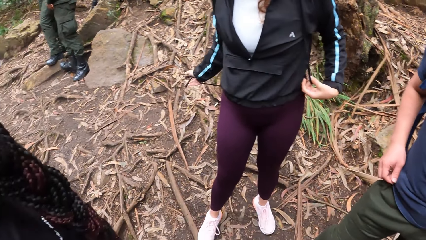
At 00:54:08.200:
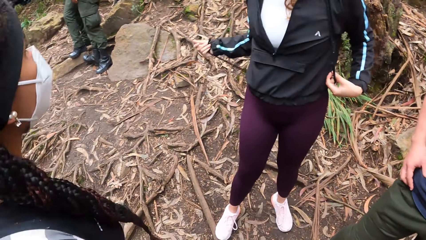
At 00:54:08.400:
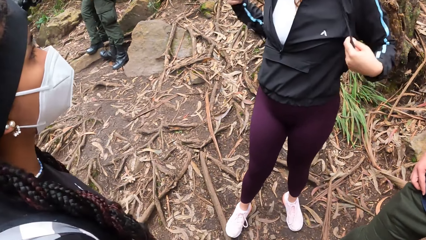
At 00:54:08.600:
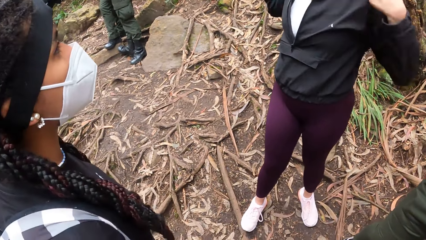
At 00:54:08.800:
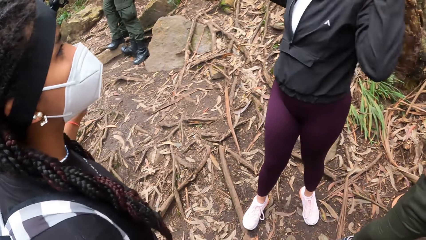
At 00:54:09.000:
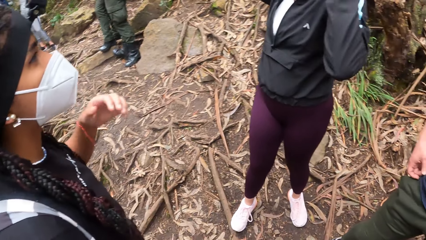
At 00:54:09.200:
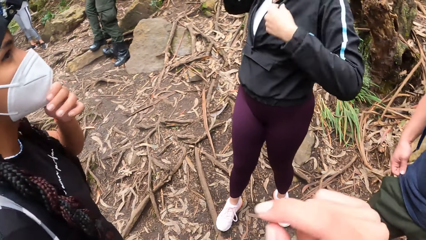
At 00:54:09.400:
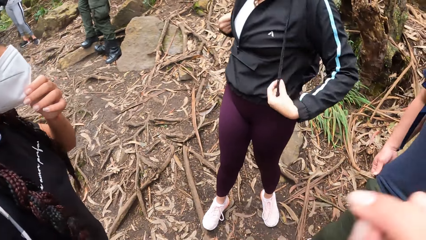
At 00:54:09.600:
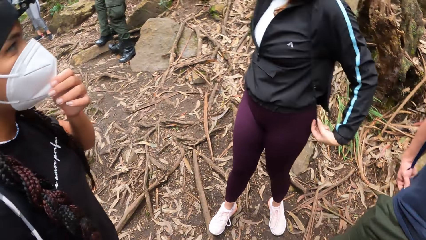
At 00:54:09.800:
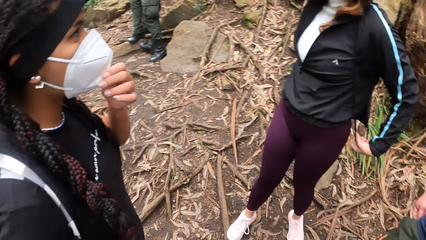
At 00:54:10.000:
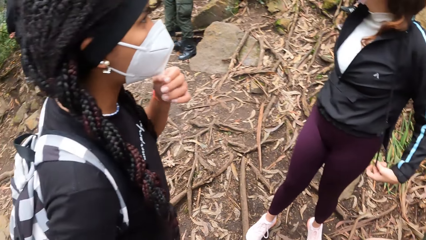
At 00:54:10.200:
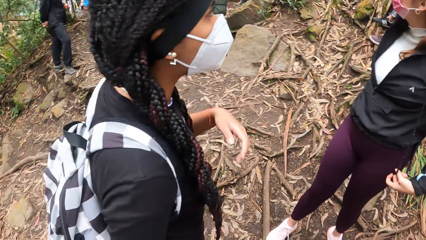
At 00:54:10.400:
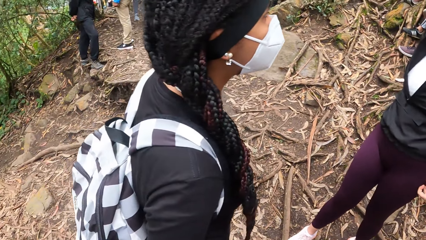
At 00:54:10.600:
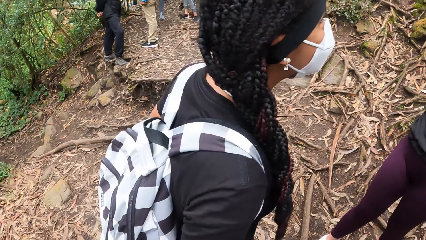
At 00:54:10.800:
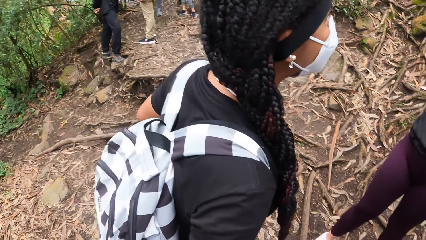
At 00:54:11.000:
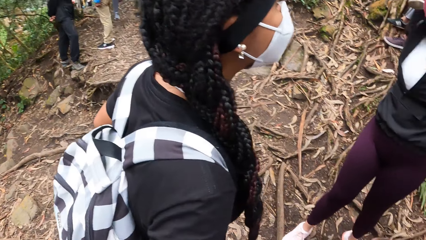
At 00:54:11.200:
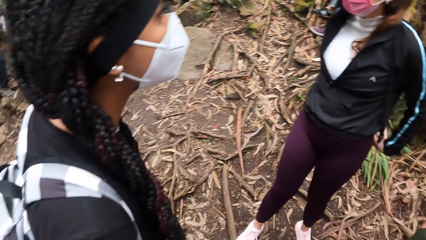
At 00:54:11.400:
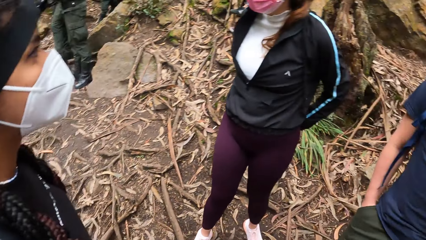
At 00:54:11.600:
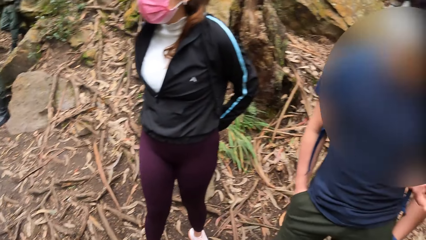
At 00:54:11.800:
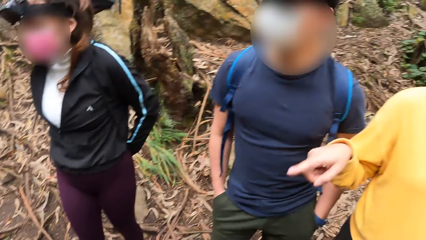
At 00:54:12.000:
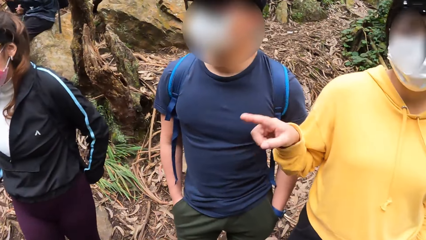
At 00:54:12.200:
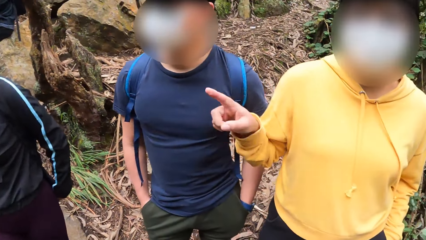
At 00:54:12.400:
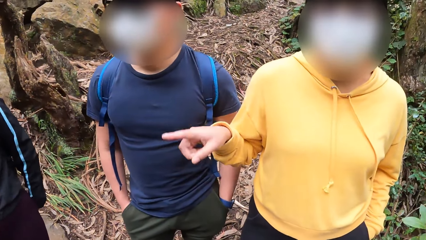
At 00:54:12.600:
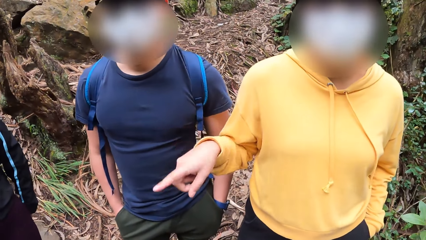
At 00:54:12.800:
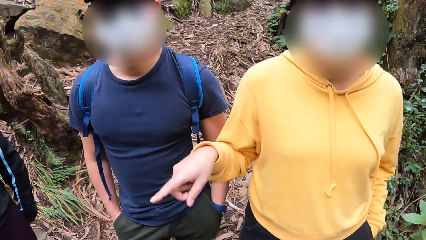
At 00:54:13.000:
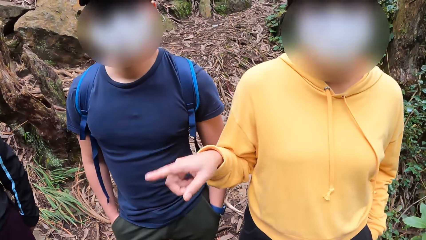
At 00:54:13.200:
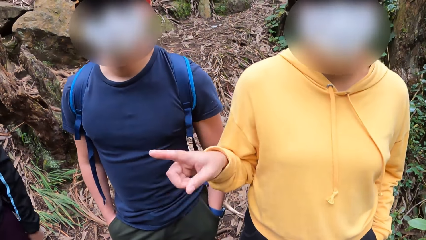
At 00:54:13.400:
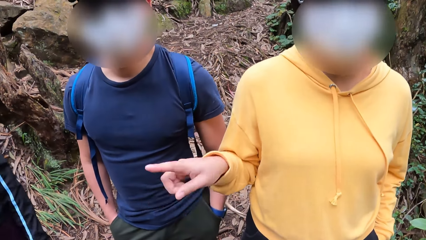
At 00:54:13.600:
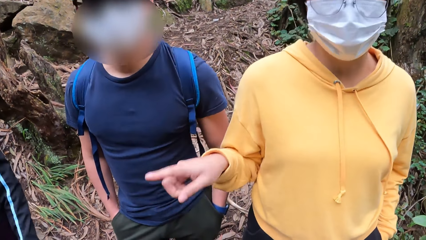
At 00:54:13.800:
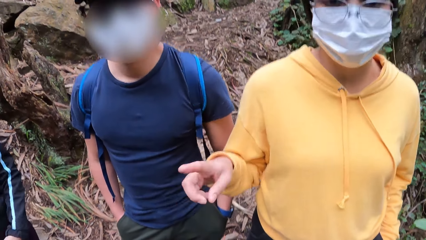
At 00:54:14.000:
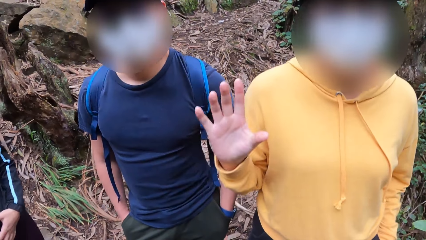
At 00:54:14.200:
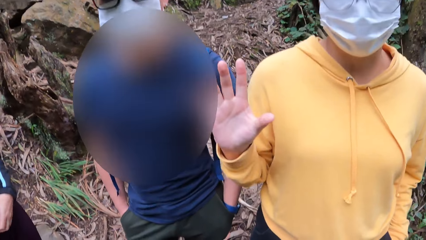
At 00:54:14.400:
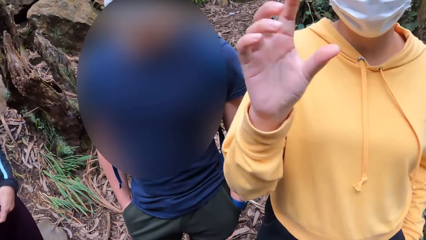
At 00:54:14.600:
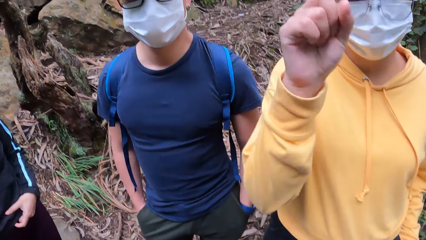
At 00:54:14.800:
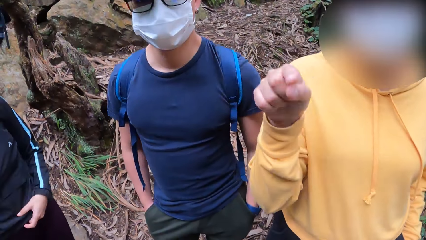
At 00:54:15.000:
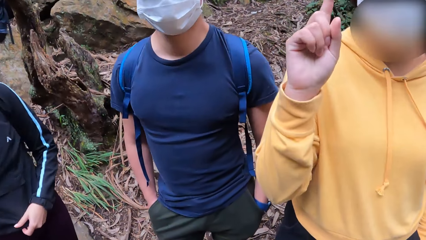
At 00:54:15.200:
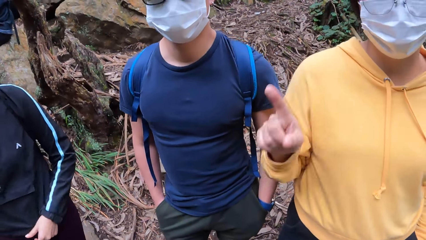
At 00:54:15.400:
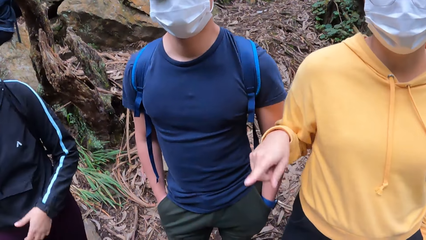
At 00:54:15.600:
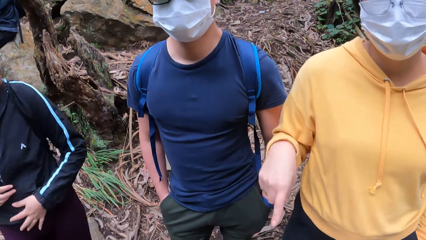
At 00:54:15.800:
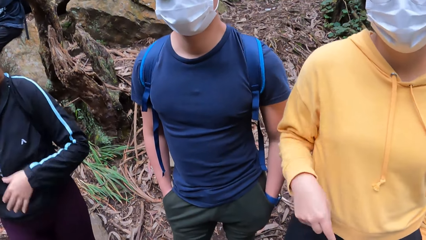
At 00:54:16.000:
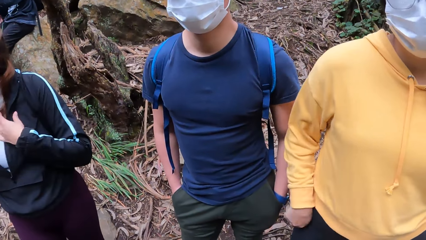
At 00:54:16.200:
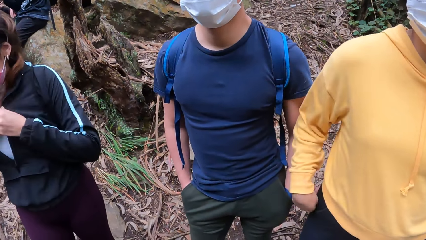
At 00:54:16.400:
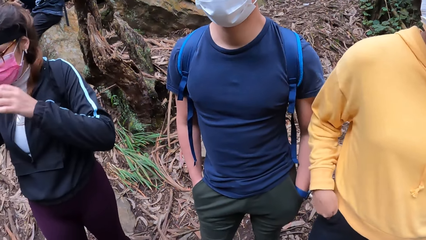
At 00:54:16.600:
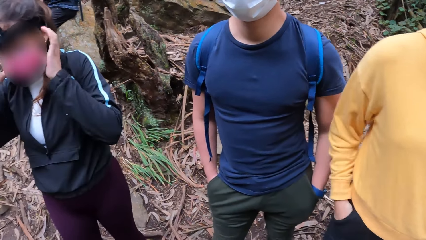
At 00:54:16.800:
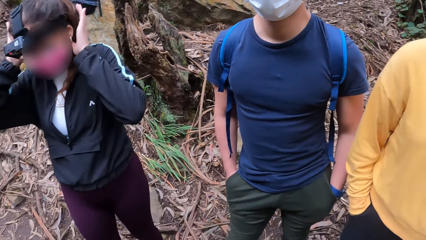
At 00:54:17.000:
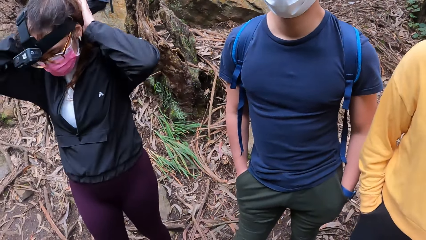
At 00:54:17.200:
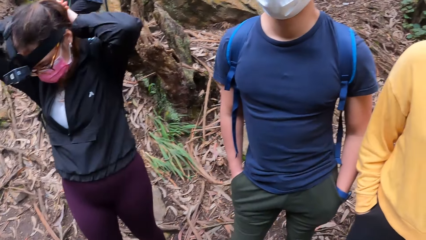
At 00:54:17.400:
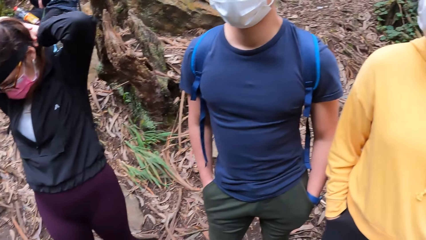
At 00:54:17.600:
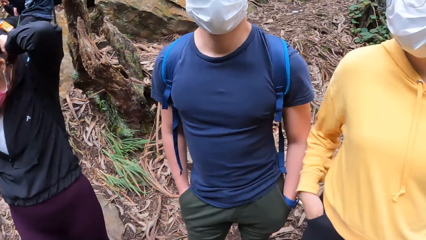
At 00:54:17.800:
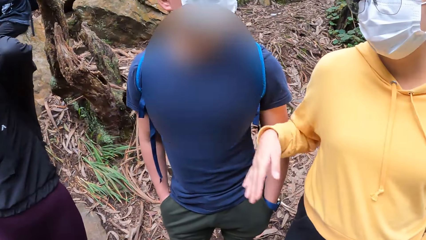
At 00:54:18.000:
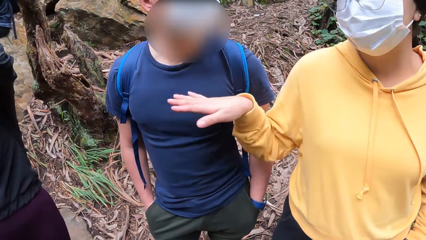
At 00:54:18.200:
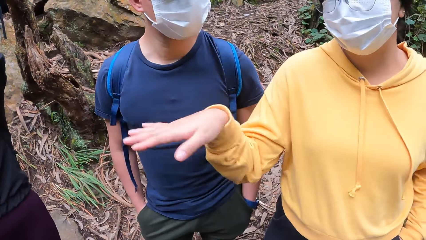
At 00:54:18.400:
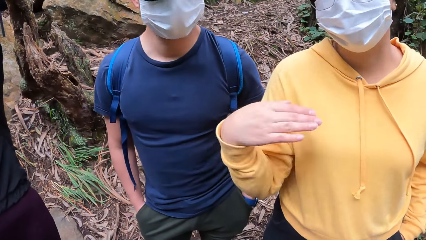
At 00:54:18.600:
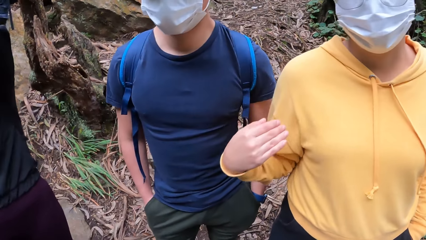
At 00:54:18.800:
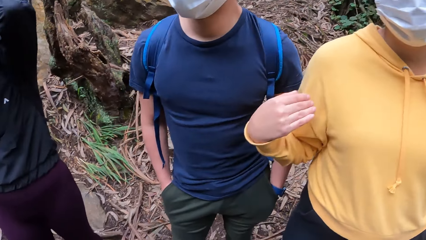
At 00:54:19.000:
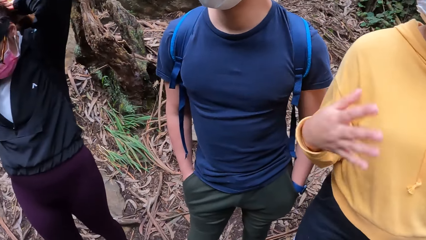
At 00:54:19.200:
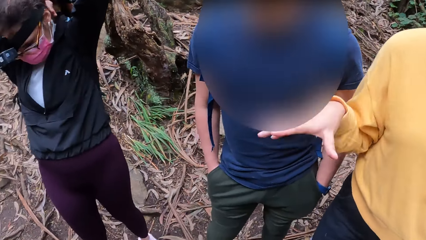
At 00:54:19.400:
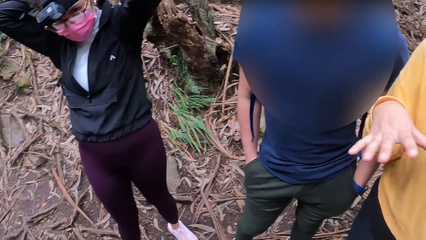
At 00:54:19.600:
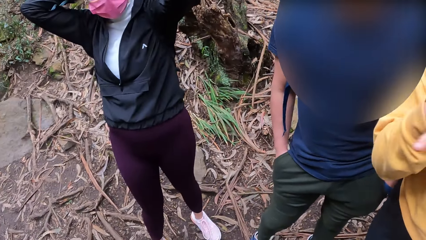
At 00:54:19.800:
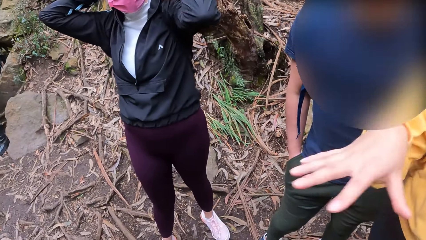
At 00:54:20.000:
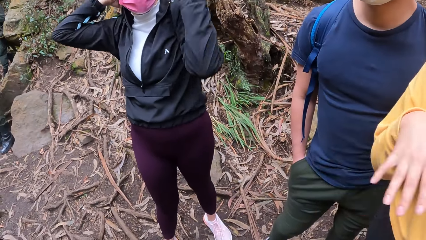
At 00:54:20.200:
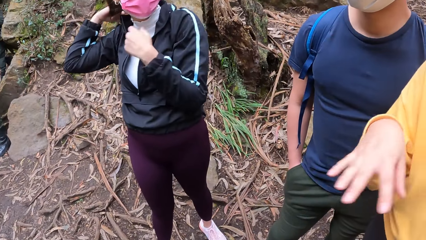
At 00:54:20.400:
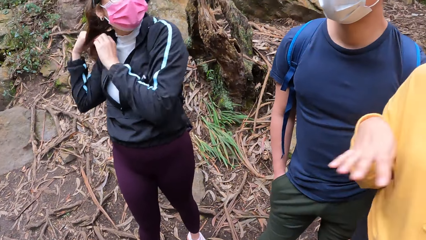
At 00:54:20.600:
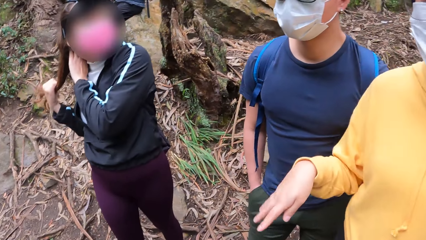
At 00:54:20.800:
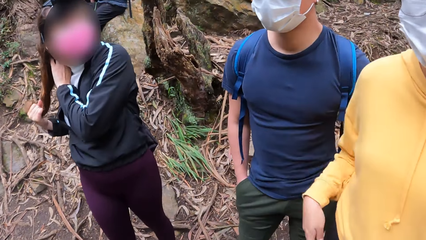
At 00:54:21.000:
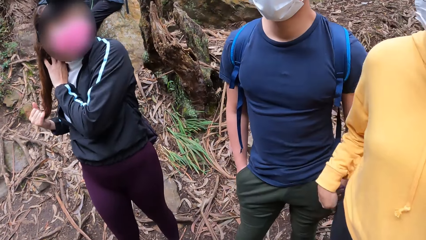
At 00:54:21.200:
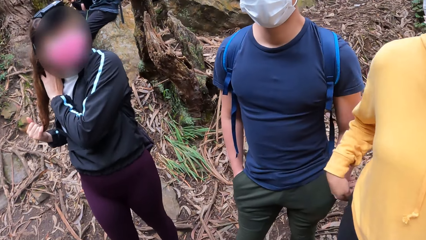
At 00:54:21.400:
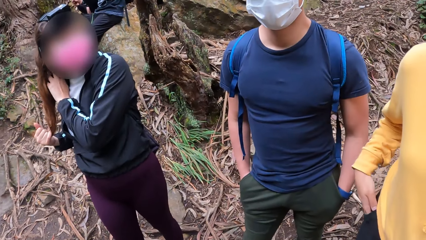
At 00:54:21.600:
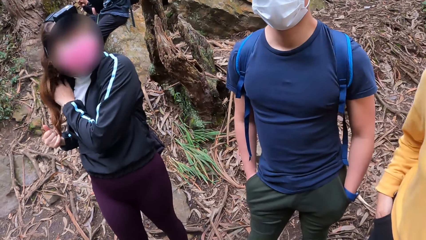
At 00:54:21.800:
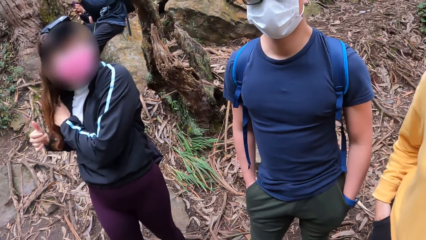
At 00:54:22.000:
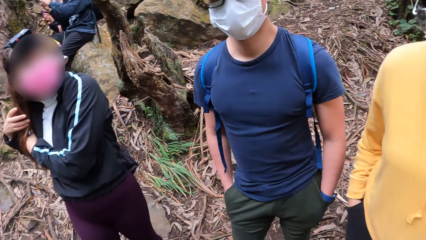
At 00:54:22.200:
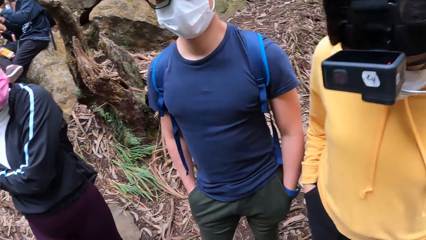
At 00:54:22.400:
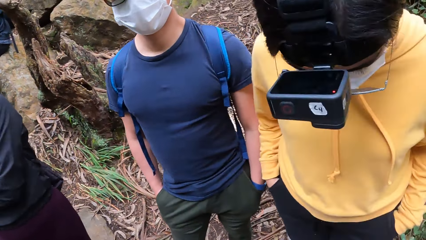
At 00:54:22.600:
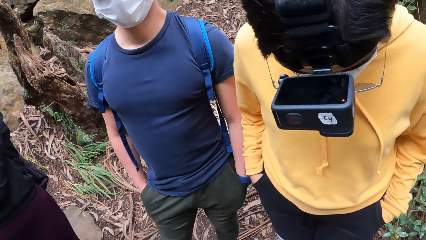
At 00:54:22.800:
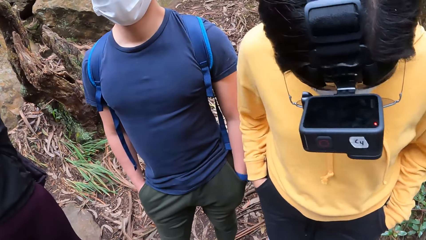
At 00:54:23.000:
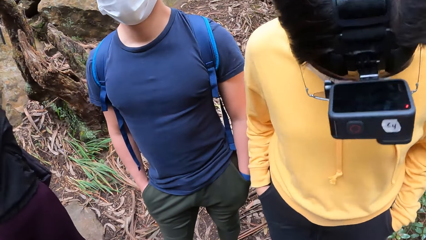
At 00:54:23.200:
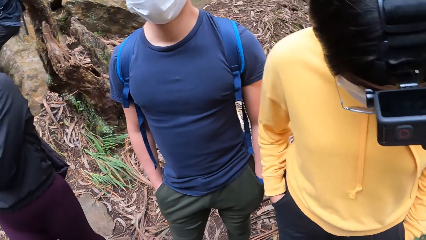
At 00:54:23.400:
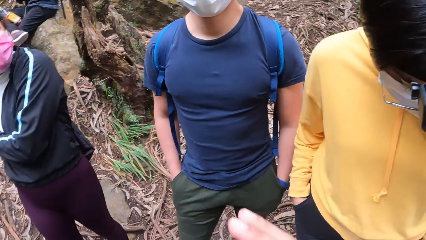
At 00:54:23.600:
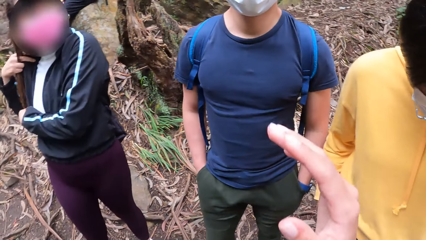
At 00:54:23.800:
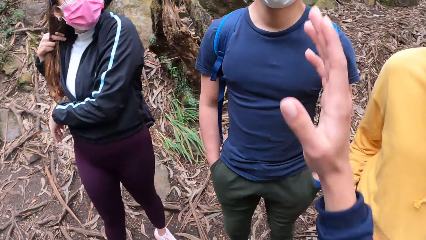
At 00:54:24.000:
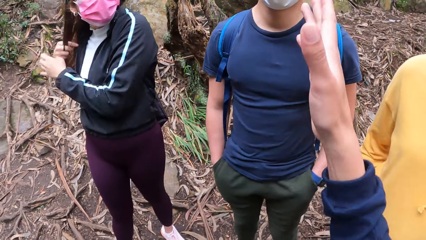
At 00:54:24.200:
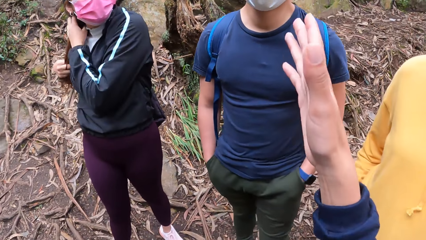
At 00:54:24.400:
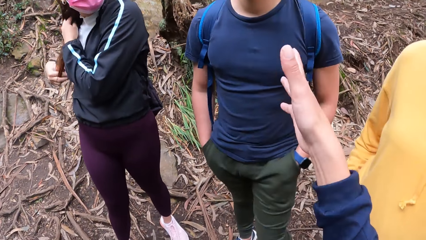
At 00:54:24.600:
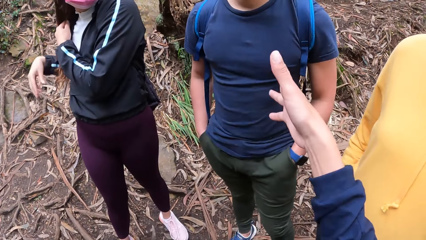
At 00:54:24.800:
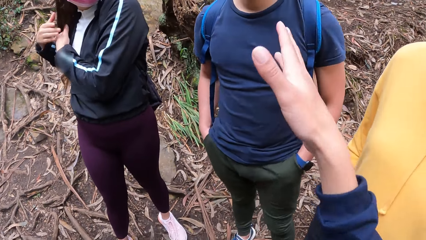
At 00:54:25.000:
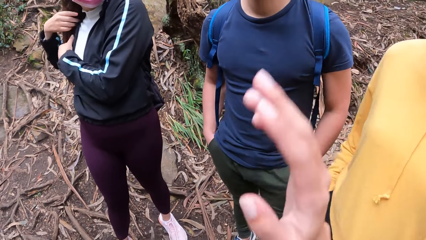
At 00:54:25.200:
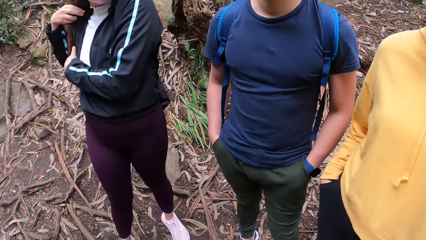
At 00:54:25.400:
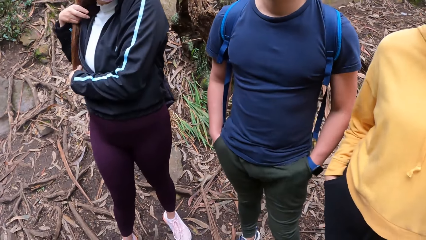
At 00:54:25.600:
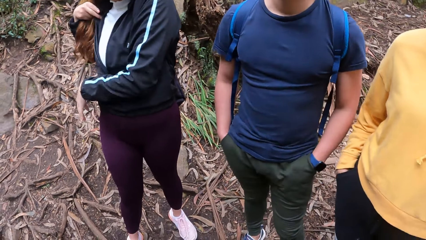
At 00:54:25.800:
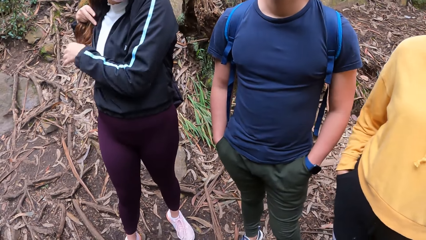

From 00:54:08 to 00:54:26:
A person interacts with another person. The first person holds the mask. The other person pulls the strings of the jacket. The camera wearer looks around. A third person illustrates with their hand. A woman packs her hair with her hands. The woman holds her hair. A lady interacts with the camera wearer. The camera wearer gestures at a man with her right hand. She interacts with the man.
